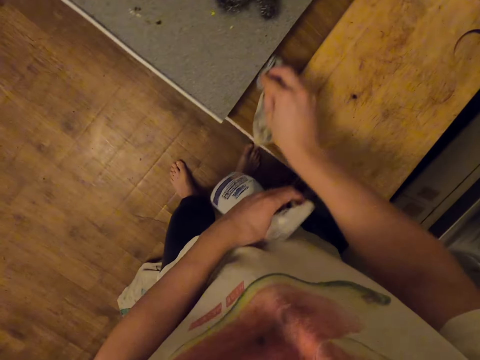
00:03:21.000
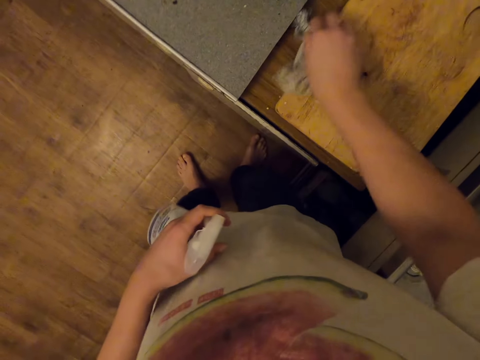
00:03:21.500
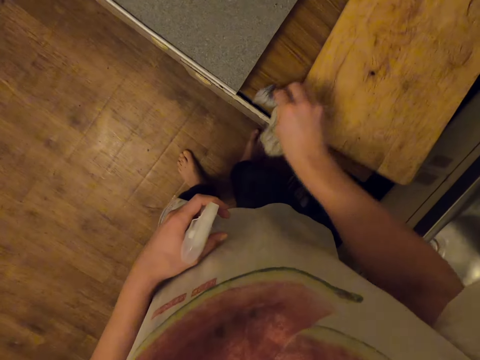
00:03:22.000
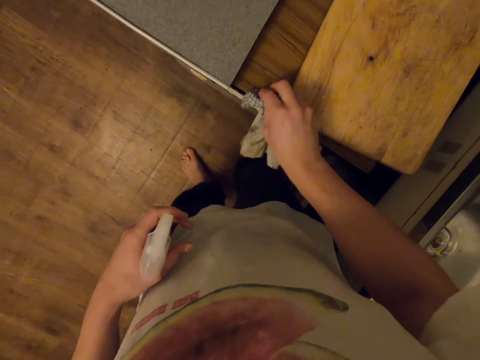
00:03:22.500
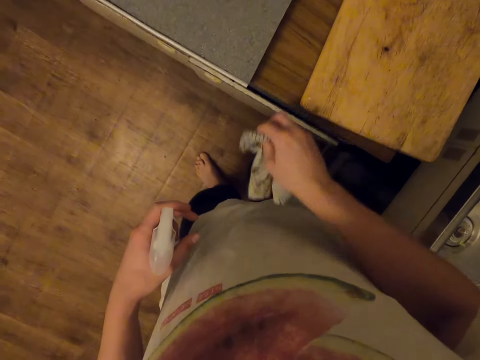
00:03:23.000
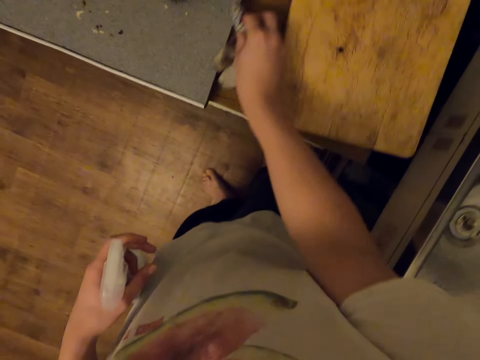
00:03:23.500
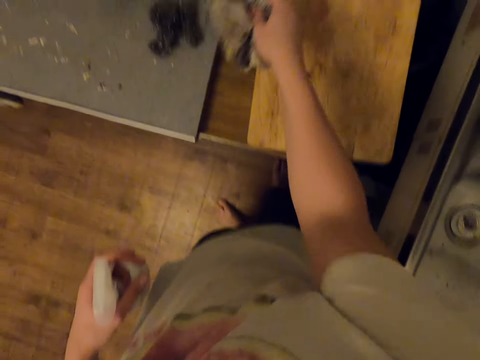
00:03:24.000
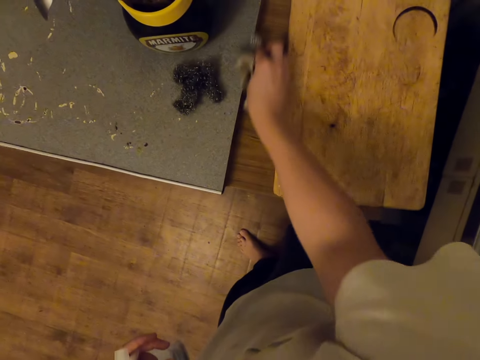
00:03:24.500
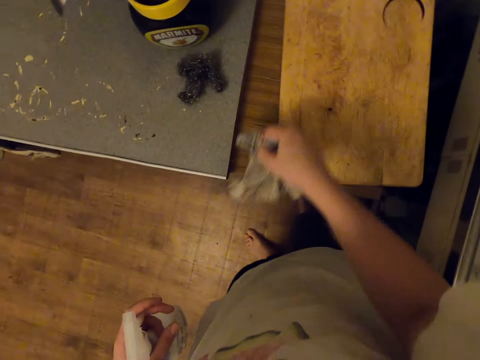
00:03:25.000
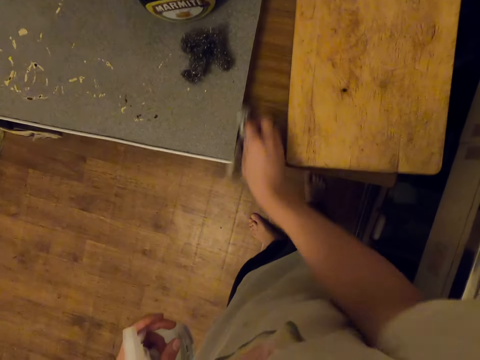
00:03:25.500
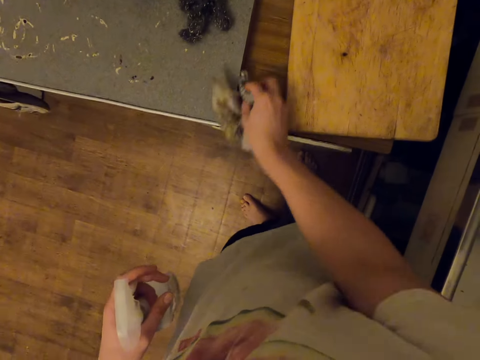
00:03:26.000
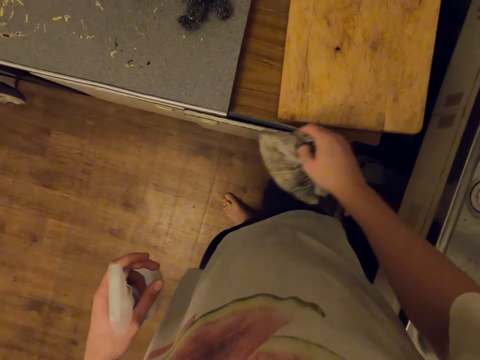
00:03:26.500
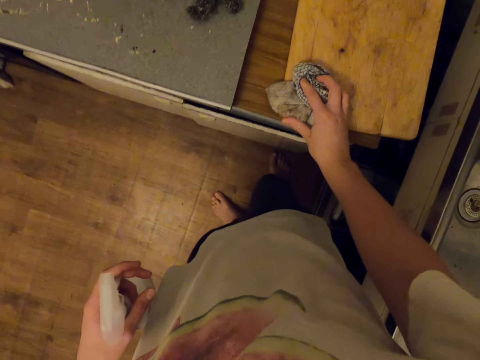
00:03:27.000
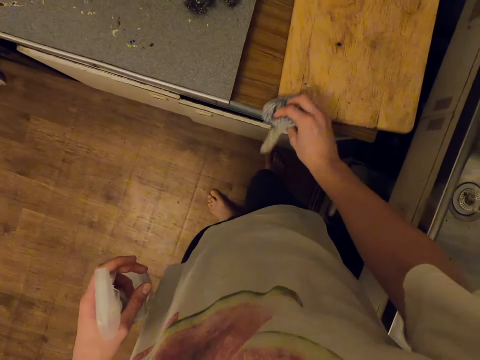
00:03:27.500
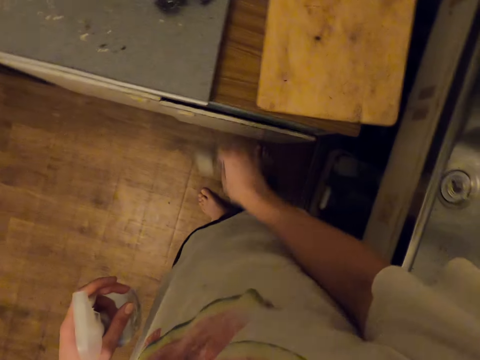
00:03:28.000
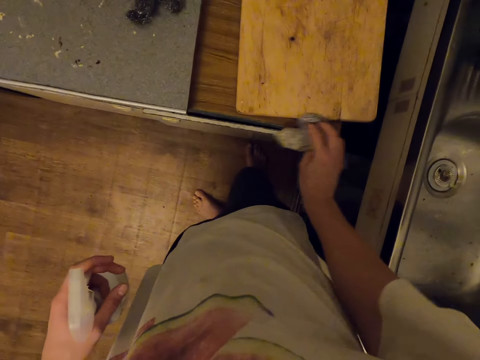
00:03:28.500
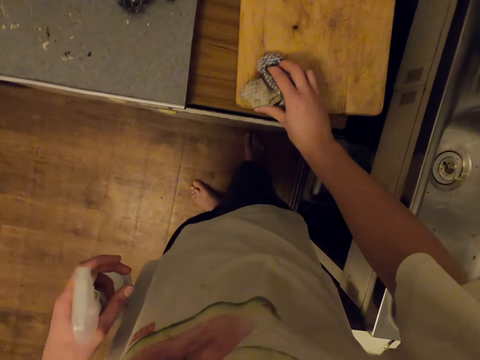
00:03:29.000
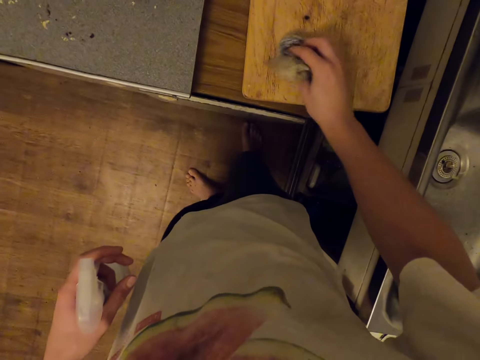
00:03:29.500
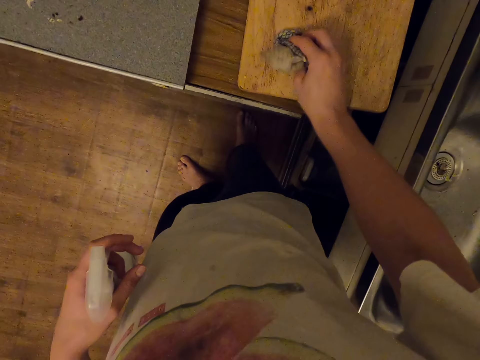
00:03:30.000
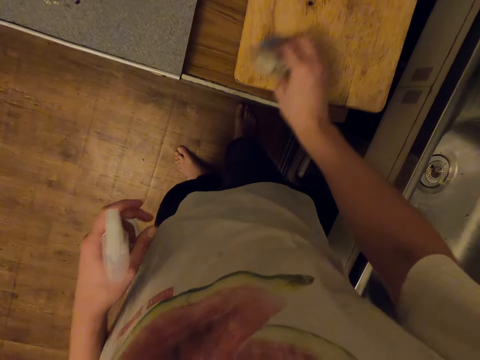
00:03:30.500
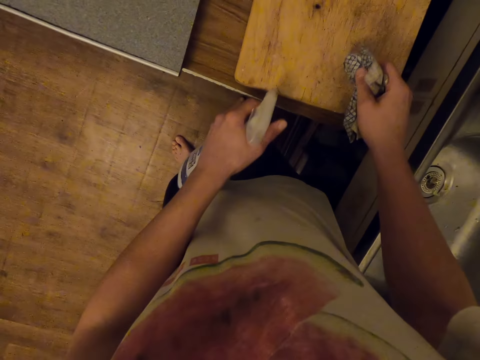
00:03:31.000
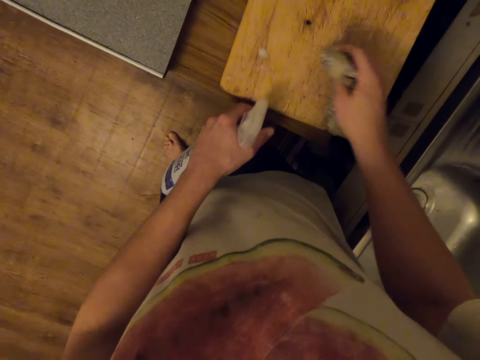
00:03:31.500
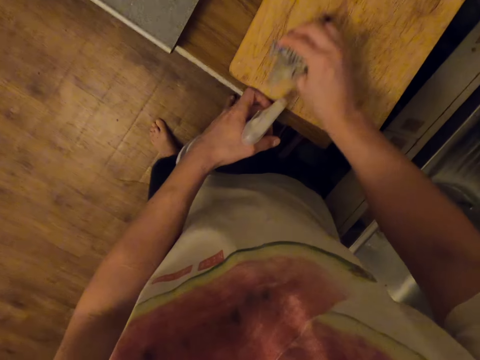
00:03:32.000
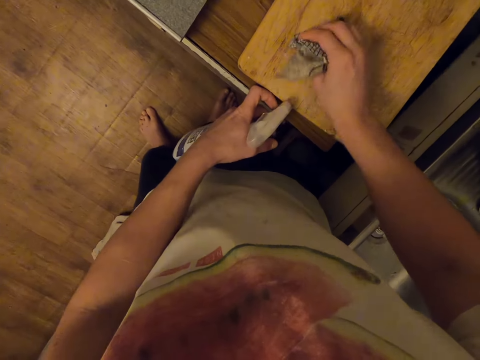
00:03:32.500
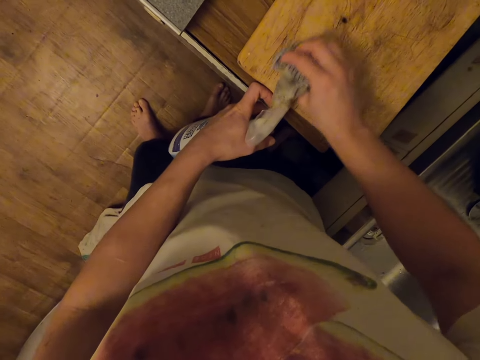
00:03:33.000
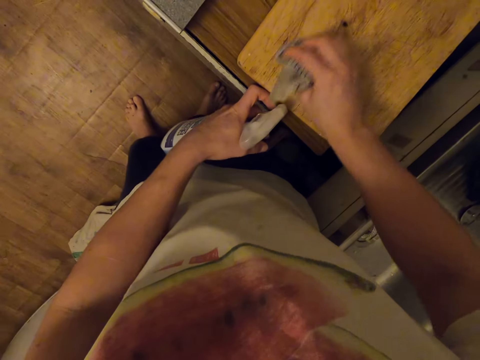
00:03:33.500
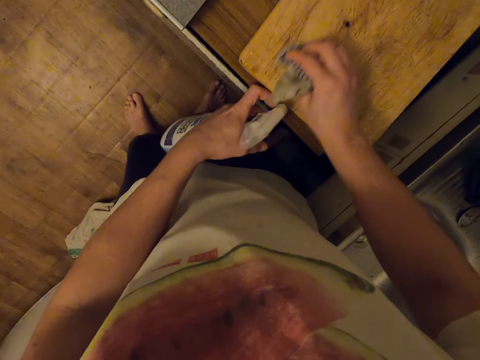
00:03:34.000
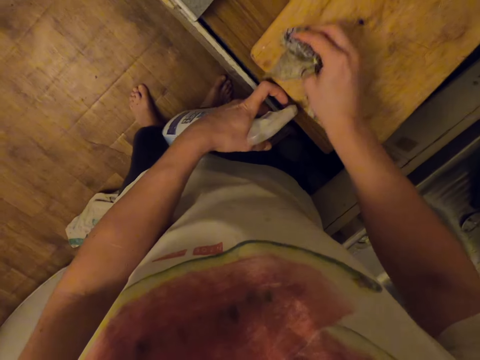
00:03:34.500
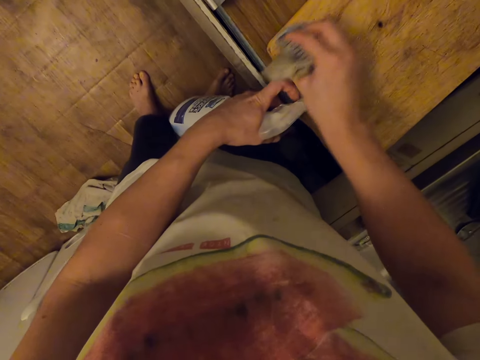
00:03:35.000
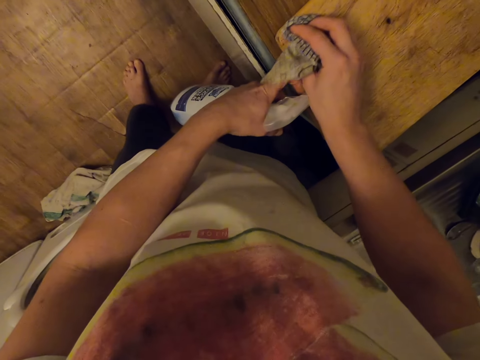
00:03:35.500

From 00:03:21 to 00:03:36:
The camera wearer cleans the surface. They wipe the chopping board. They clean the surface. They wipe the chopping board. They spray the chopping board. They wipe the chopping board with a kitchen towel.

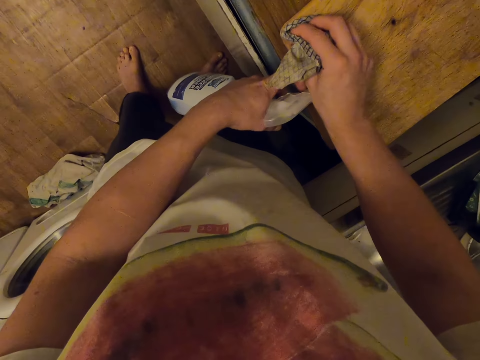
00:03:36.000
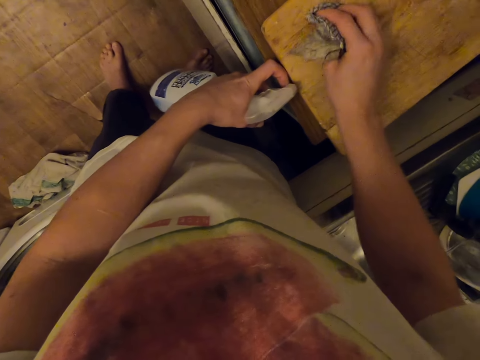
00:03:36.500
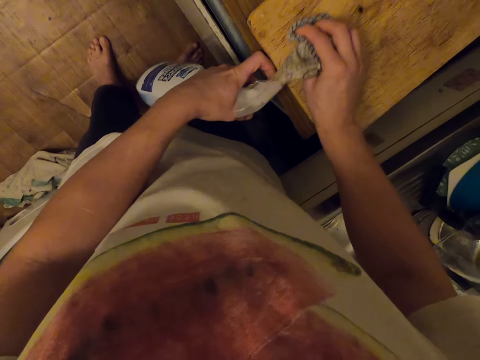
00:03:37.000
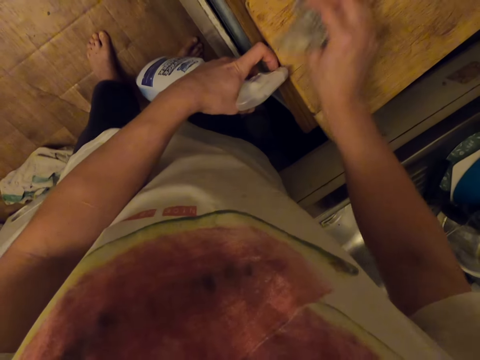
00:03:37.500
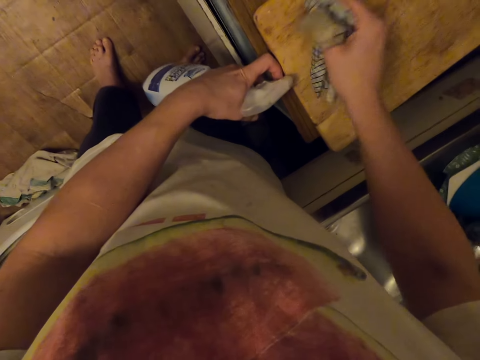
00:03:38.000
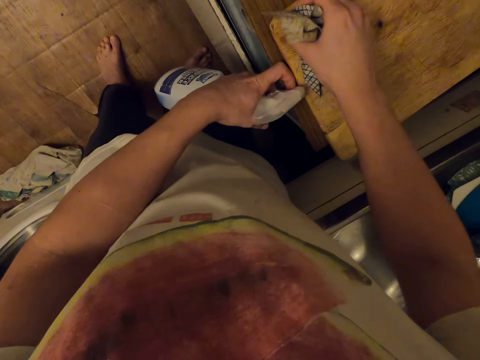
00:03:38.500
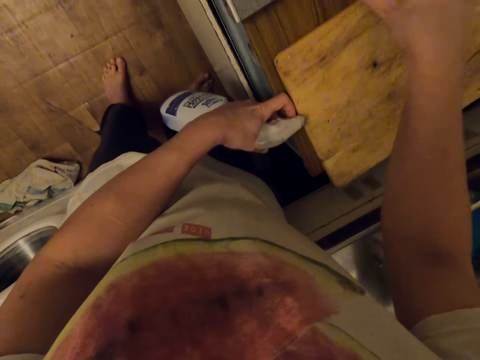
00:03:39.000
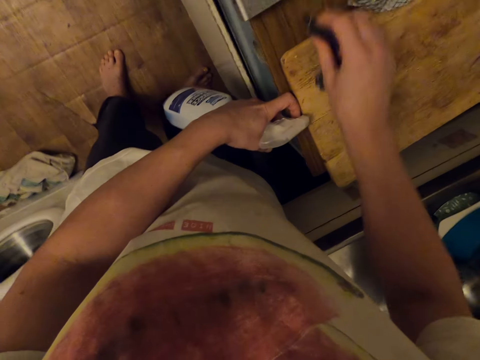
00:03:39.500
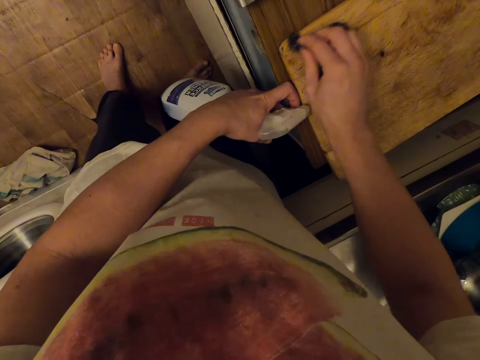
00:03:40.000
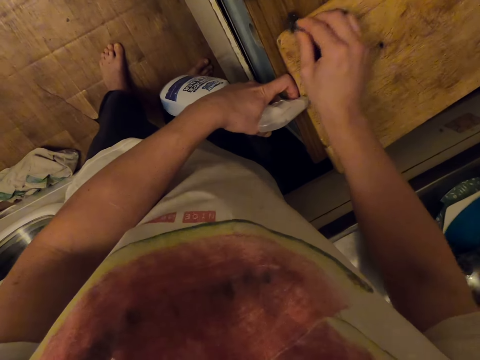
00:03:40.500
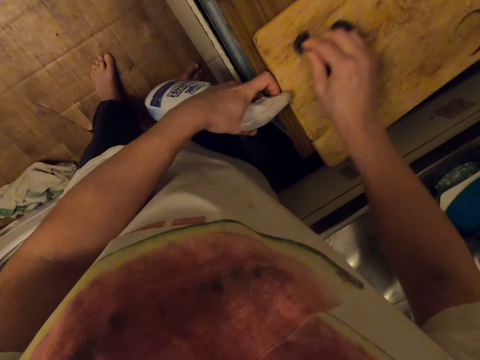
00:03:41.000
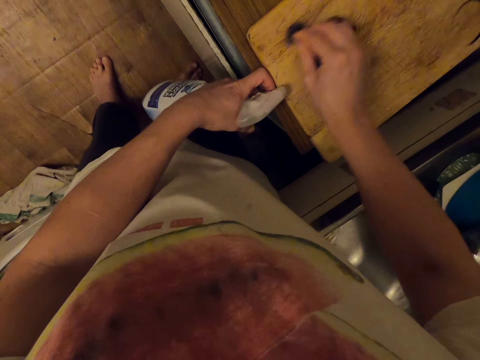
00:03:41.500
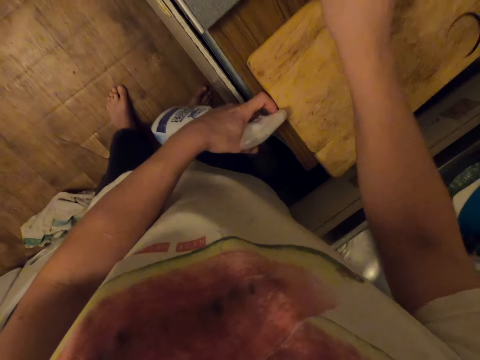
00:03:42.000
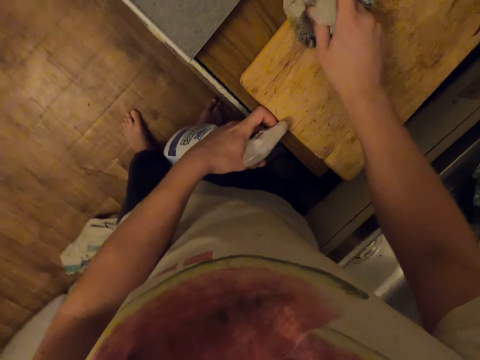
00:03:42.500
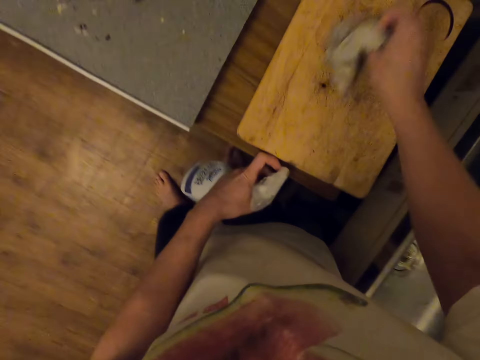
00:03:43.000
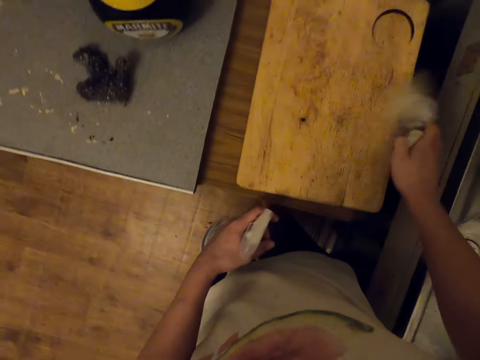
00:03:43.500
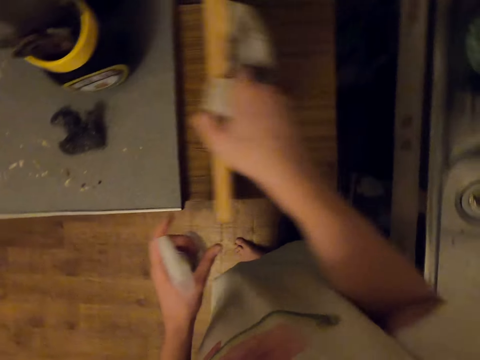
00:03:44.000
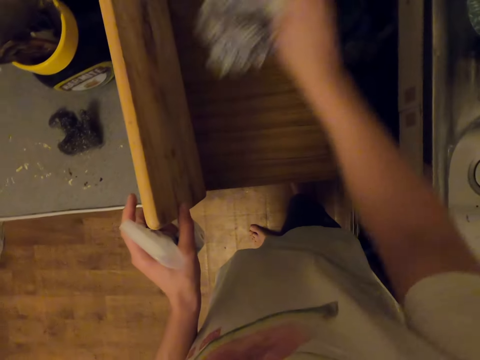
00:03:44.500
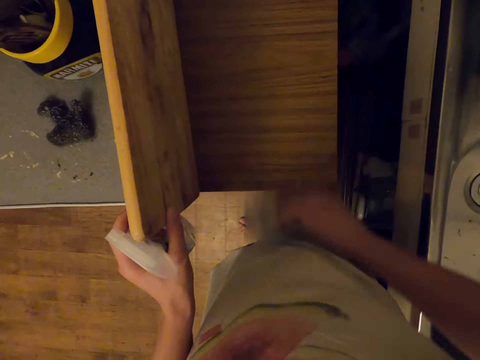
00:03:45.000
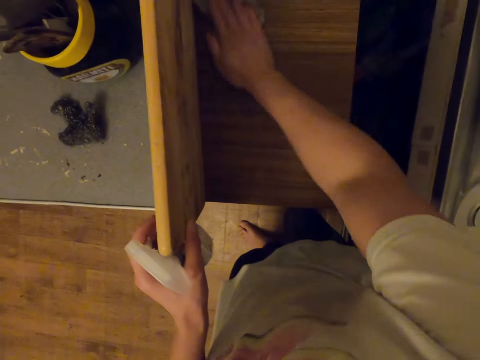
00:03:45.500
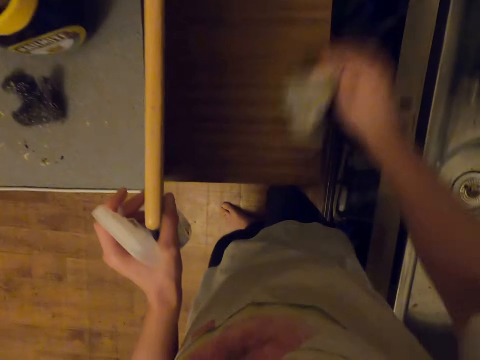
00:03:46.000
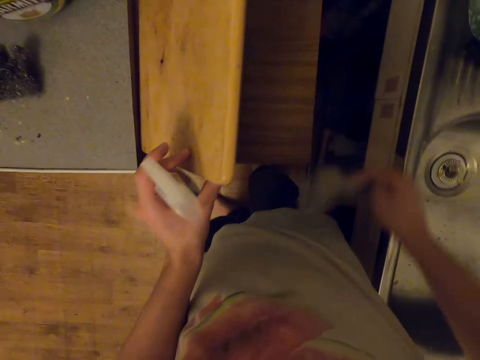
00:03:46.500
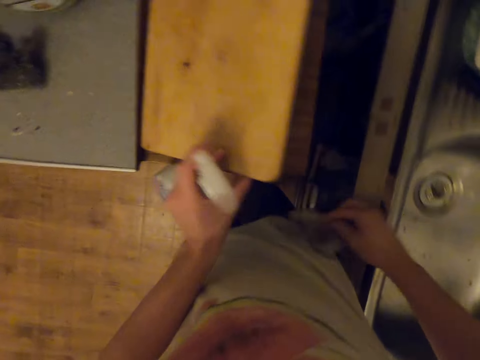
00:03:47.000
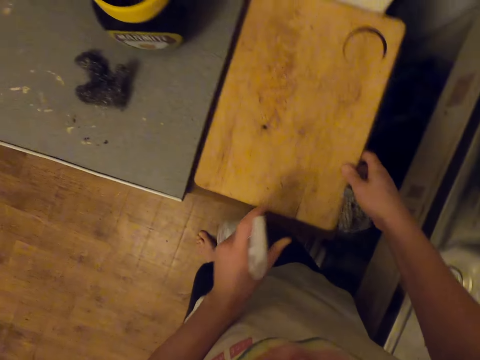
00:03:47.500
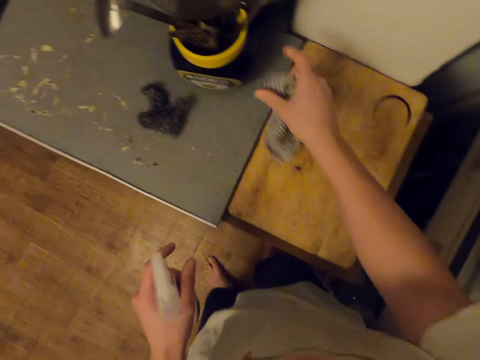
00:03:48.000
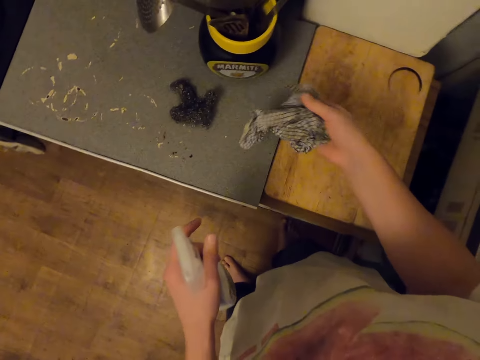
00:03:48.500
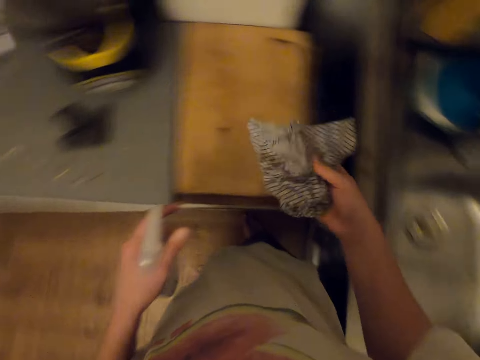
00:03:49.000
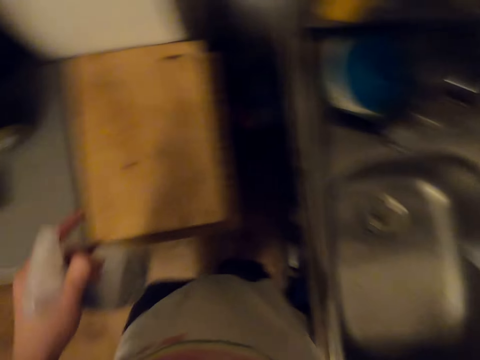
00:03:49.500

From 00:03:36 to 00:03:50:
The camera wearer cleans the chopping board. They turn the chopping board. They wipe the table with a towel. They drop the chopping board. They turn.
